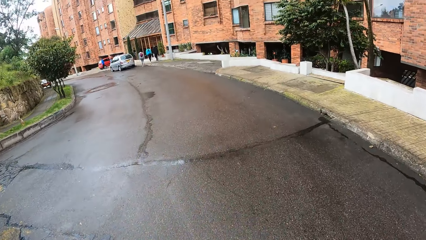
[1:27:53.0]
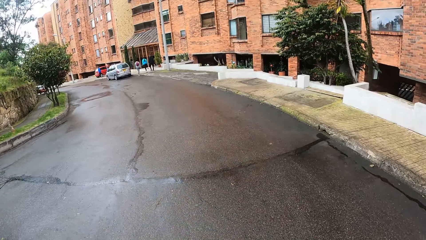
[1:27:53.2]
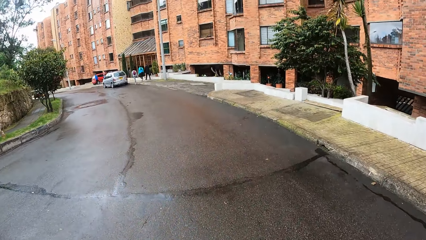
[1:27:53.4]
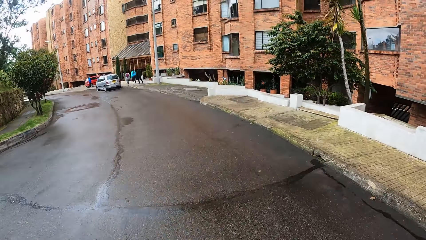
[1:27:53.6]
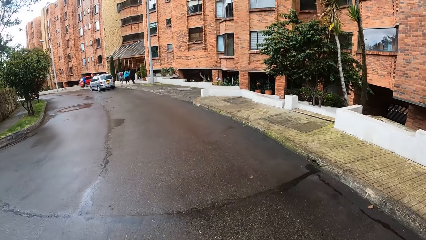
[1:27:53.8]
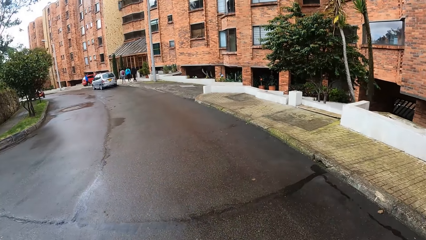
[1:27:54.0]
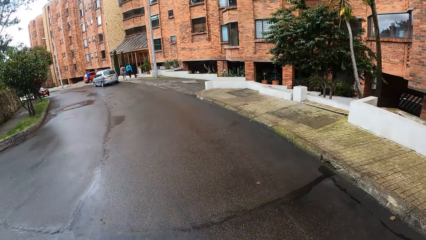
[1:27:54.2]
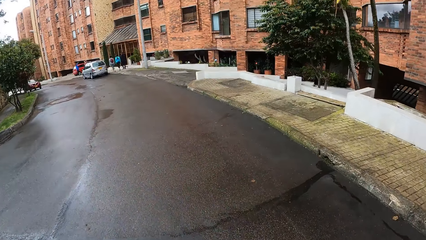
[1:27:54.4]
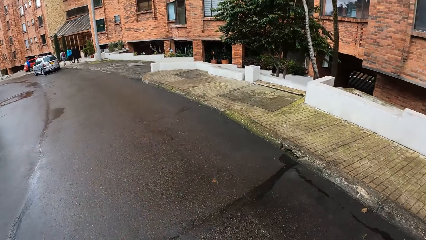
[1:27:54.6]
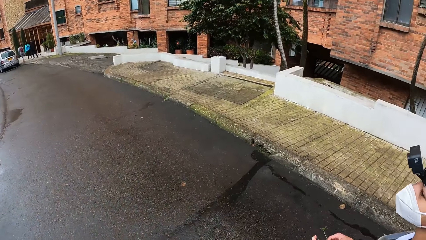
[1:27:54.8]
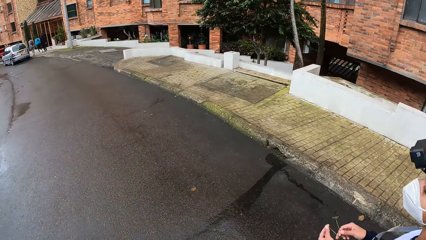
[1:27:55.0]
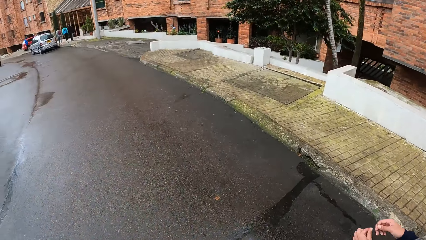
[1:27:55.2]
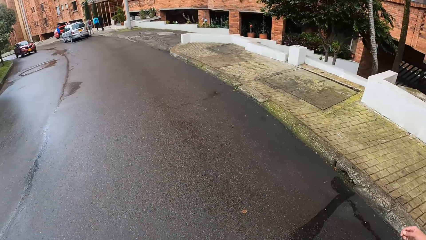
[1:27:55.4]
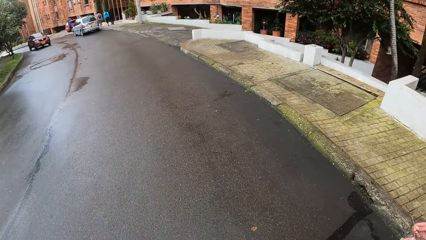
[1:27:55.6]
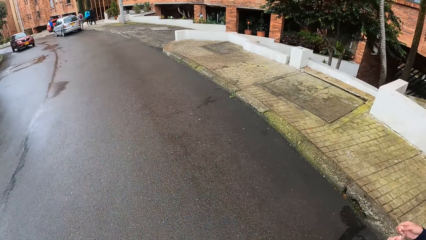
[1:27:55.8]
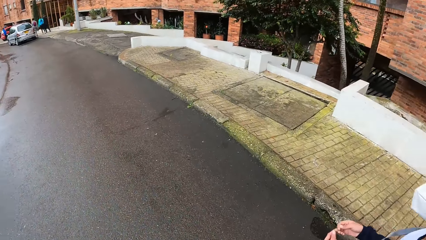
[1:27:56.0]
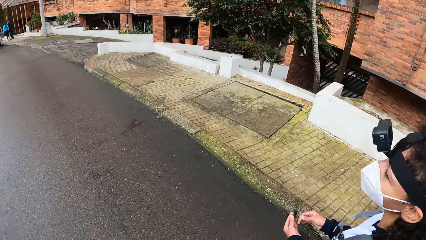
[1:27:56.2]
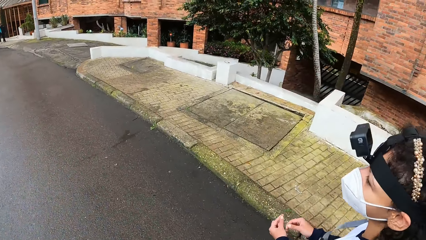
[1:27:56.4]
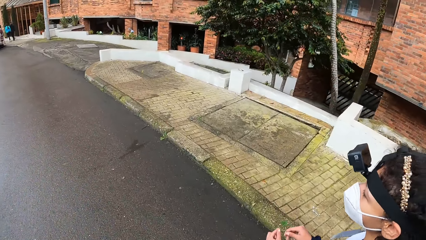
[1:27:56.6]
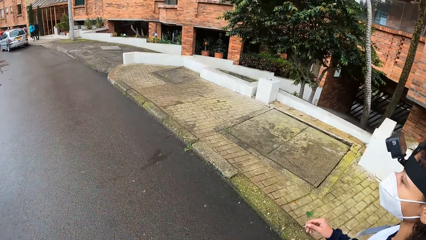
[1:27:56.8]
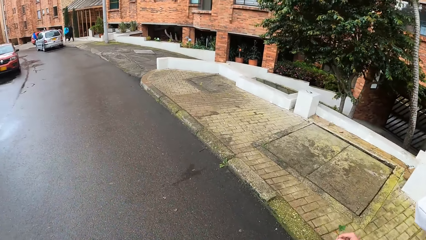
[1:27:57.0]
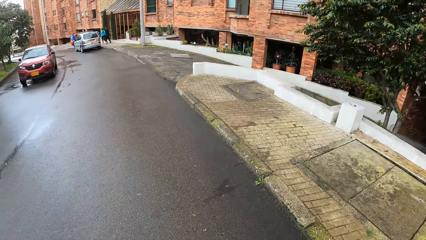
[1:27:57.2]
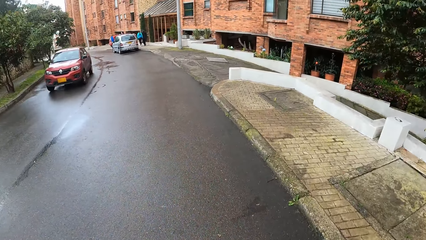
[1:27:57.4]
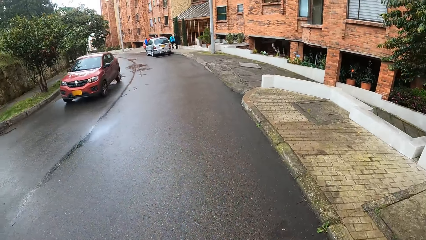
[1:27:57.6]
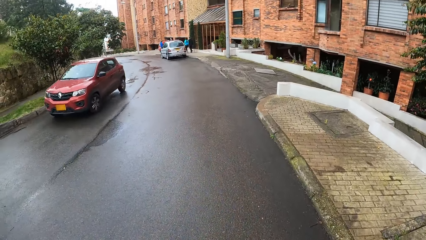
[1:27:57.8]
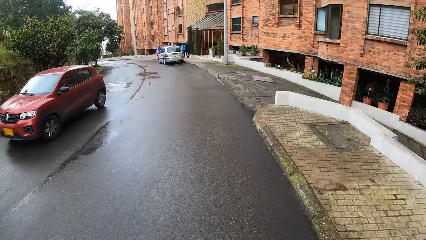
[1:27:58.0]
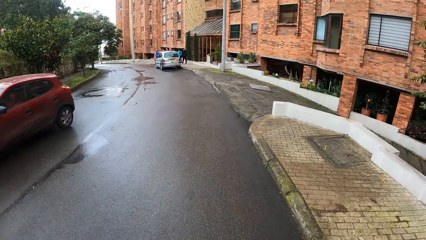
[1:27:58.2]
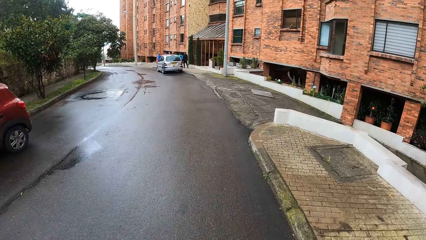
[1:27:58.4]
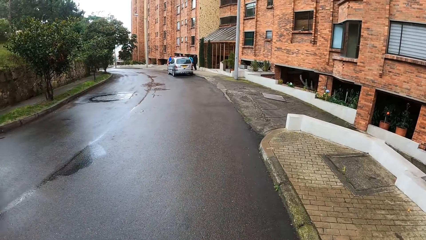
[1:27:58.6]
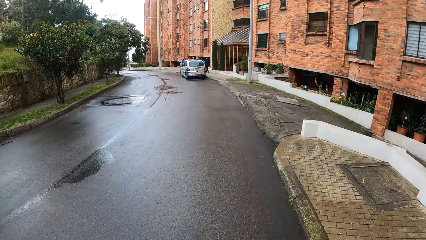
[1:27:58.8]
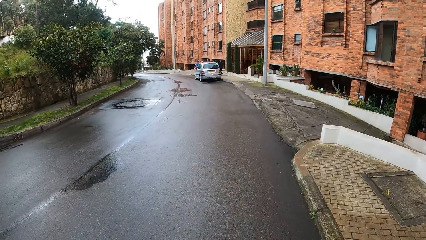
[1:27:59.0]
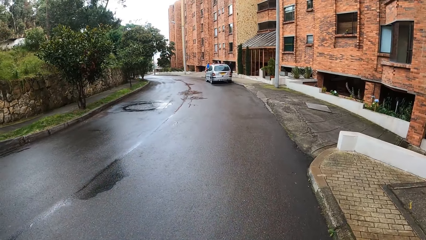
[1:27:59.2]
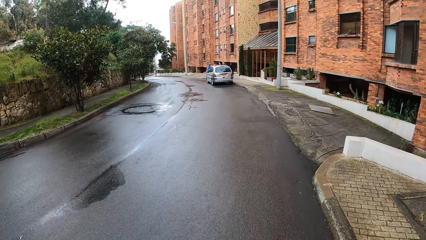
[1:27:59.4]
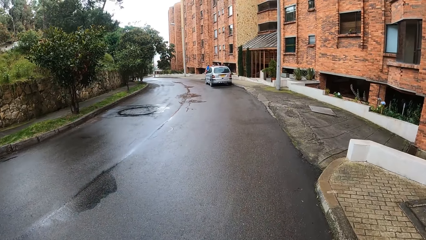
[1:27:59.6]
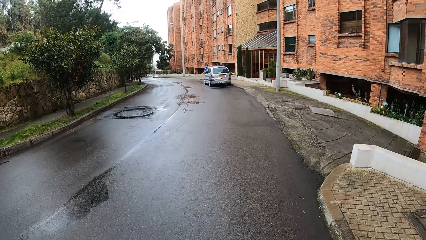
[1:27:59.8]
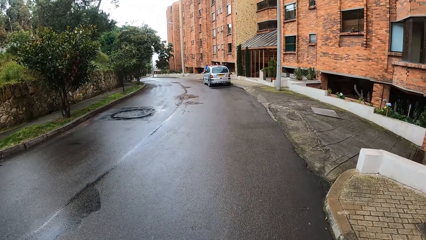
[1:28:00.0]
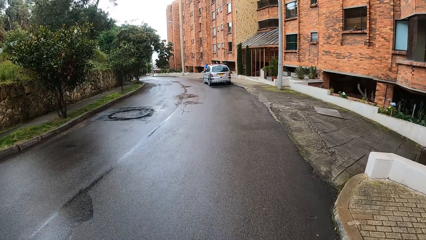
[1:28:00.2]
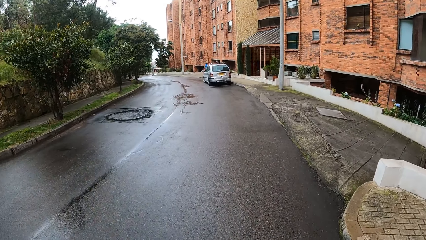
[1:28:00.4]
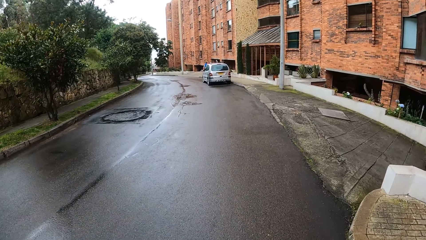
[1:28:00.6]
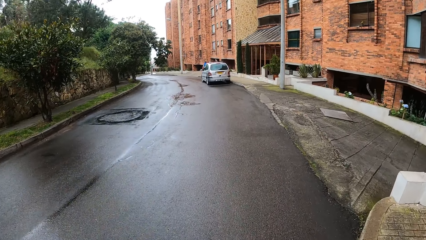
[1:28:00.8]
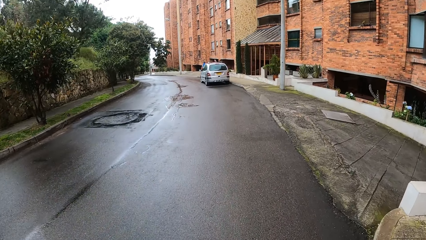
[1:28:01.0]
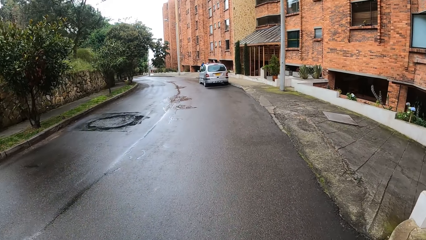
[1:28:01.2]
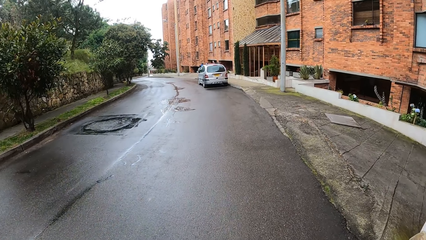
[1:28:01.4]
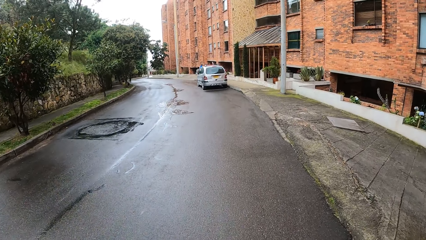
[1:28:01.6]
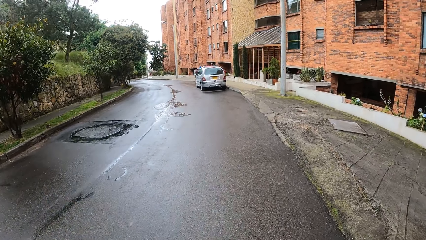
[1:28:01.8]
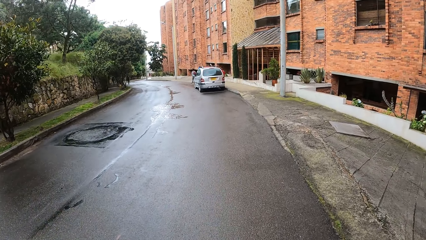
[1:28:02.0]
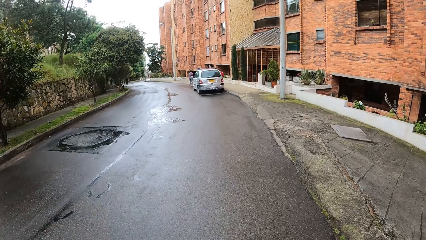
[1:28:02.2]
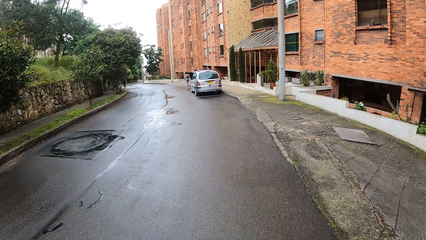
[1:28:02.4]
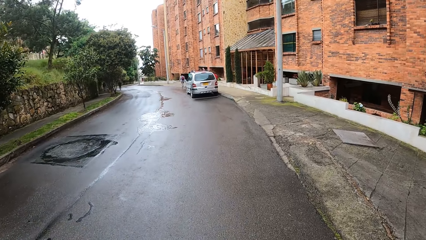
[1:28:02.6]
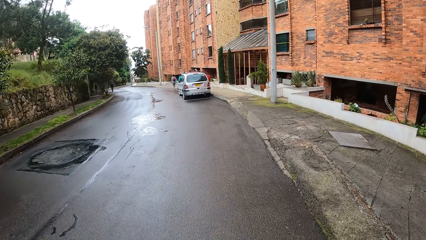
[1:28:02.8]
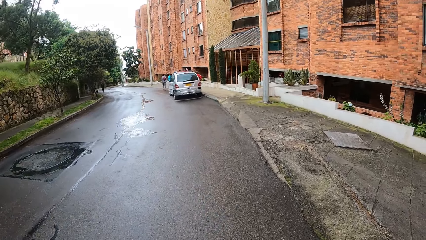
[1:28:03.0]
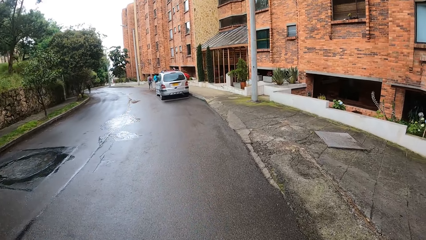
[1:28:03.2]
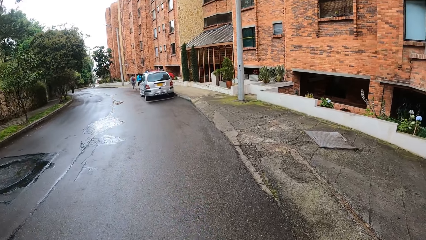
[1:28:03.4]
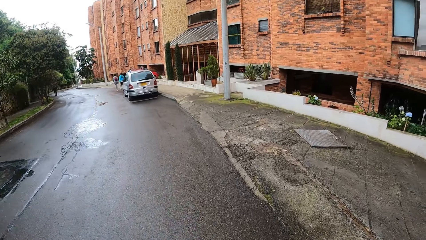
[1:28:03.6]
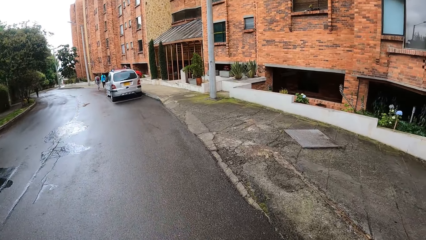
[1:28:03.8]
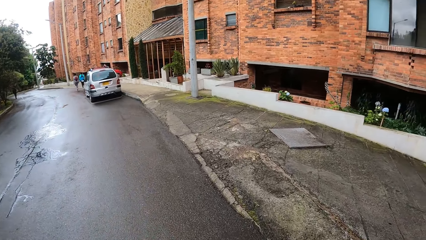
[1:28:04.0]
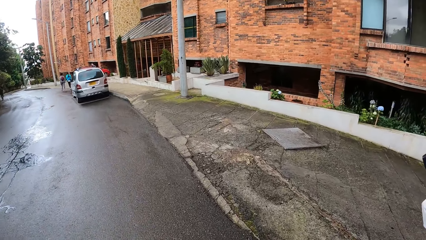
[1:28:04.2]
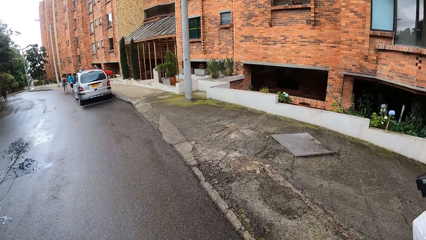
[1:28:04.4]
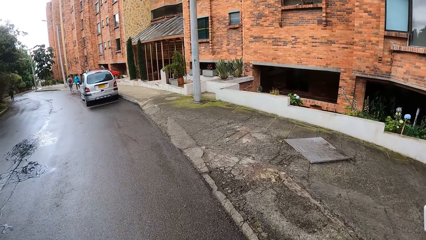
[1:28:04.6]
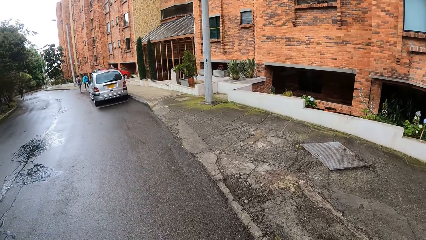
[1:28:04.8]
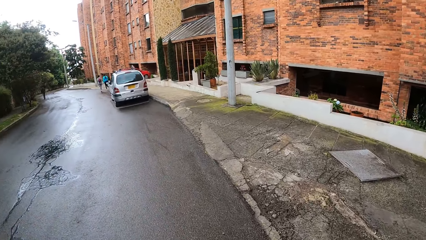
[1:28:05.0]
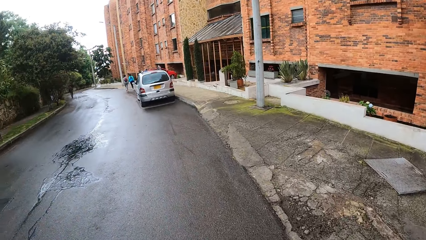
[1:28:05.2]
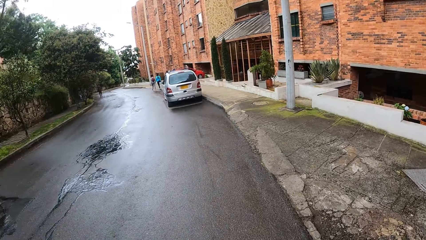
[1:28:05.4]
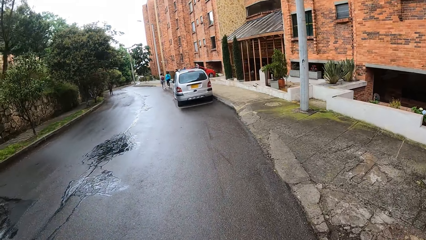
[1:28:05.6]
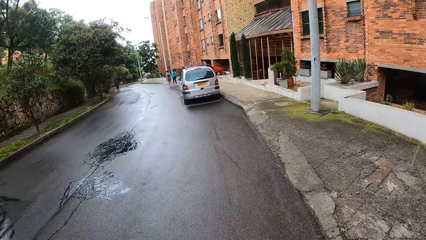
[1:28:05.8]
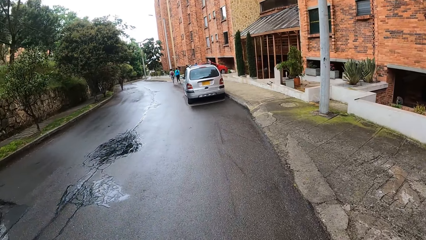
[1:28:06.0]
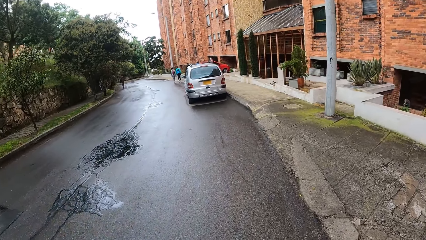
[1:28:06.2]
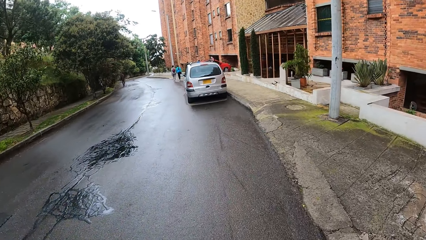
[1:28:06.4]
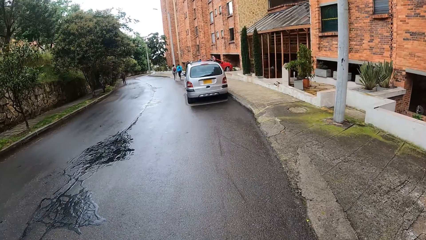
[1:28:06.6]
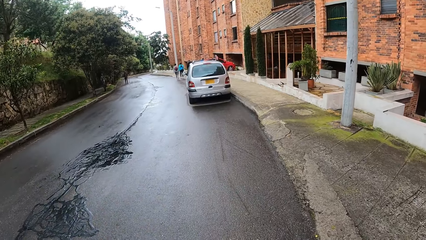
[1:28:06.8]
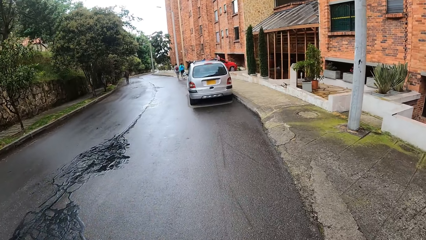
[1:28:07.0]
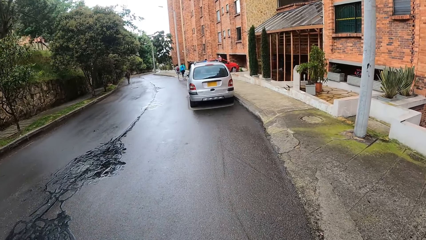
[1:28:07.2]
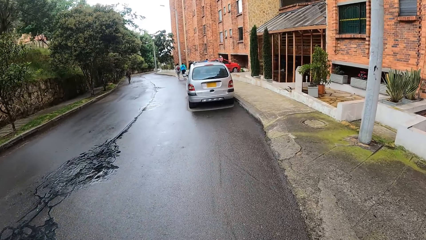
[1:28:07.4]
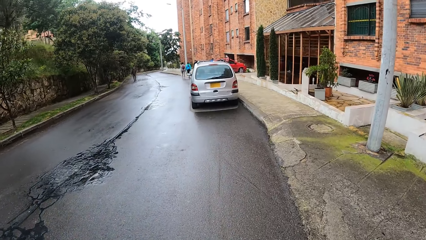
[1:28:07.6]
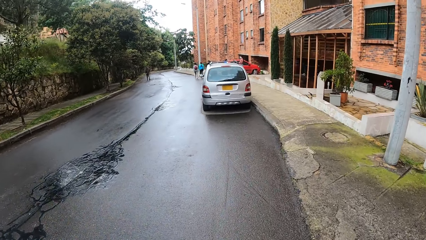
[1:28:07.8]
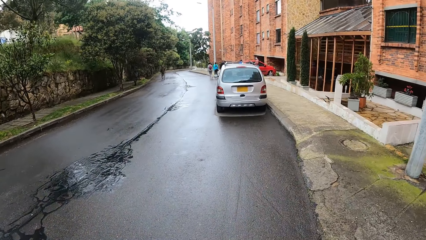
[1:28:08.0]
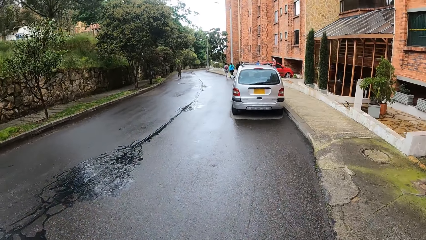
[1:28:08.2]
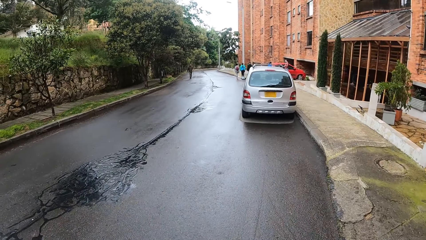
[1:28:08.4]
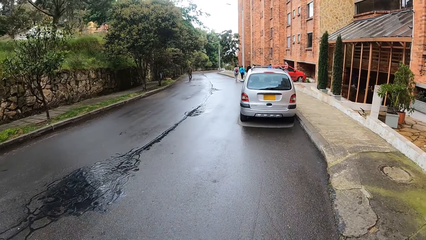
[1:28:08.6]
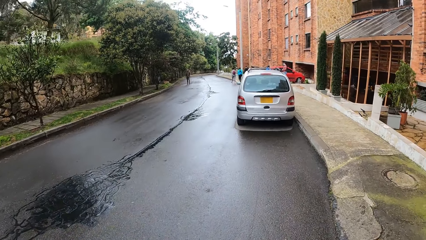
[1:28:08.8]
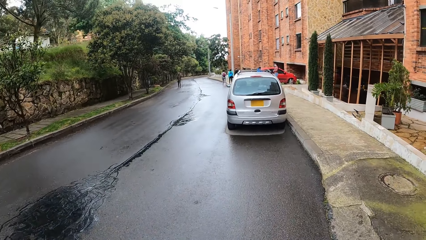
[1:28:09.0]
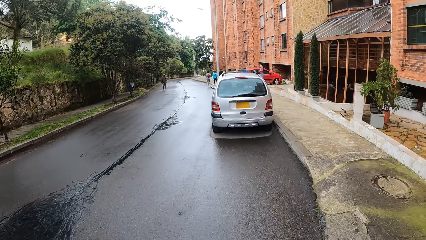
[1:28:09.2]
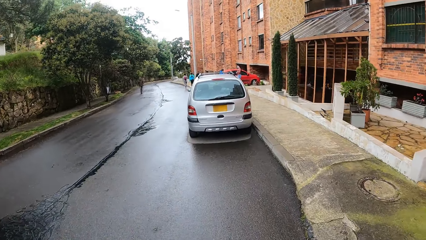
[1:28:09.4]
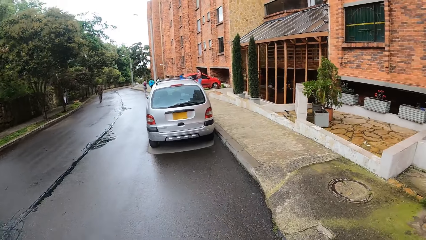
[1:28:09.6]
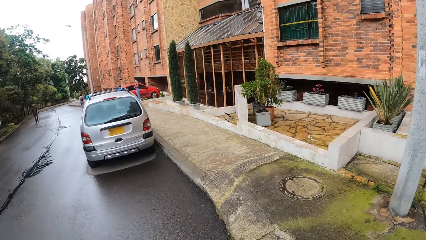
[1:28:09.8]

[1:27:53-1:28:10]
The woman holds the leaf with both hands. A red car drives past the camera wearer.
